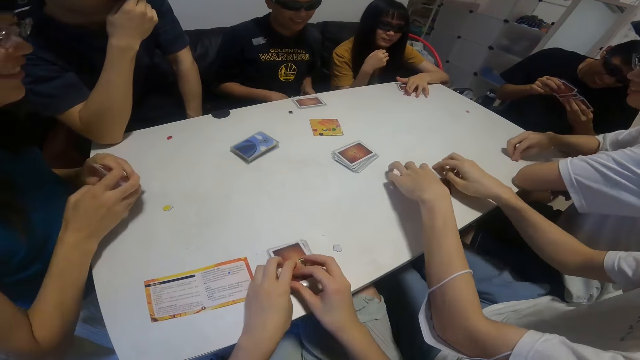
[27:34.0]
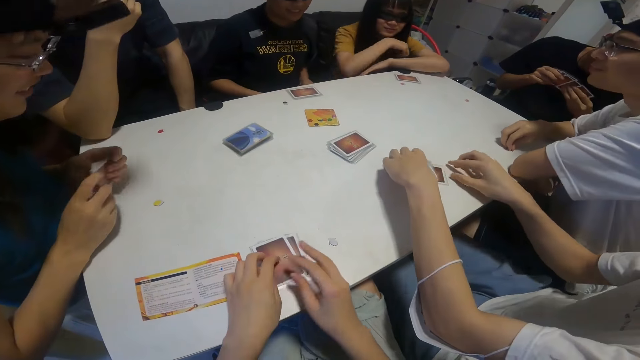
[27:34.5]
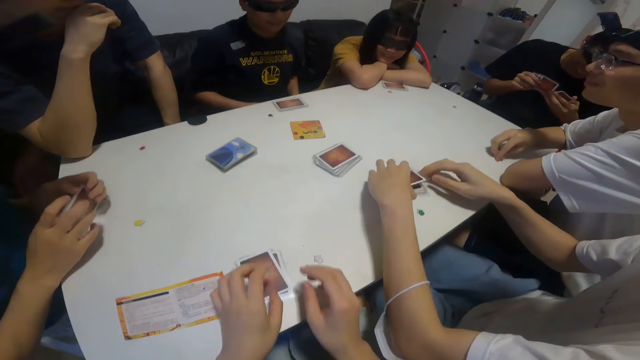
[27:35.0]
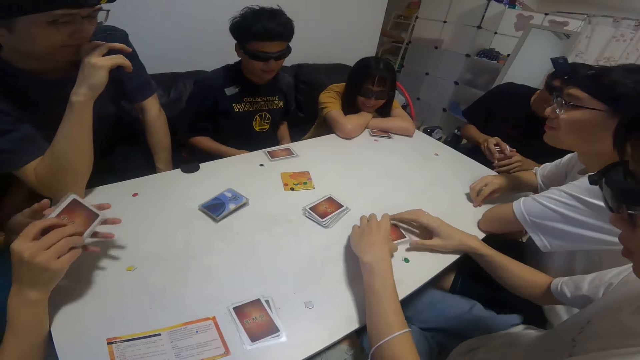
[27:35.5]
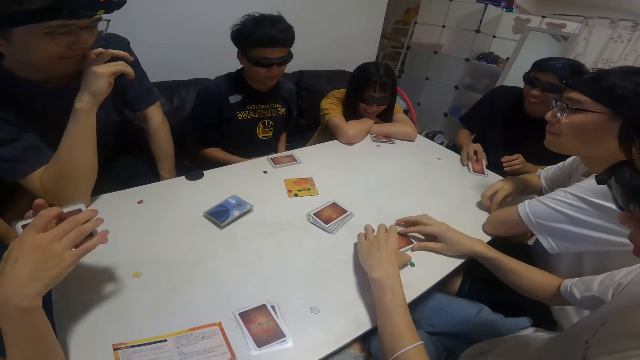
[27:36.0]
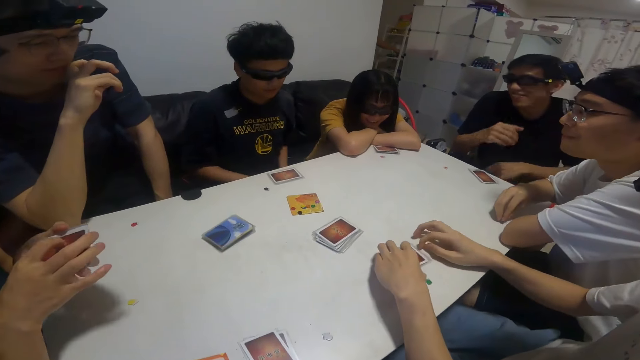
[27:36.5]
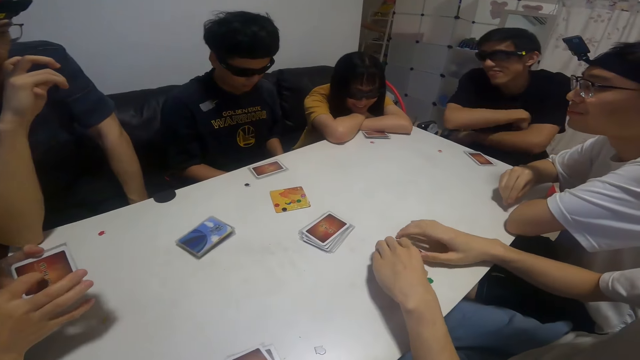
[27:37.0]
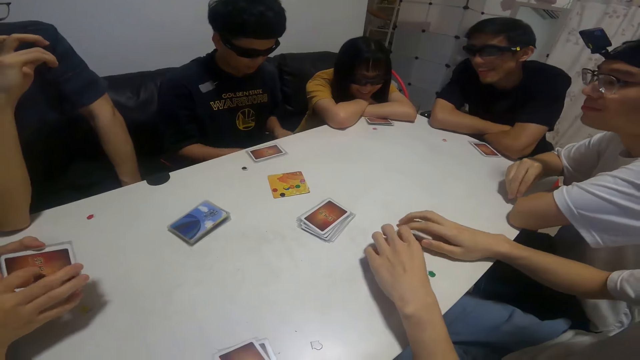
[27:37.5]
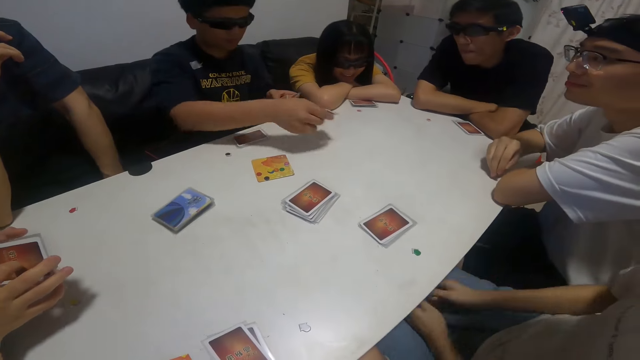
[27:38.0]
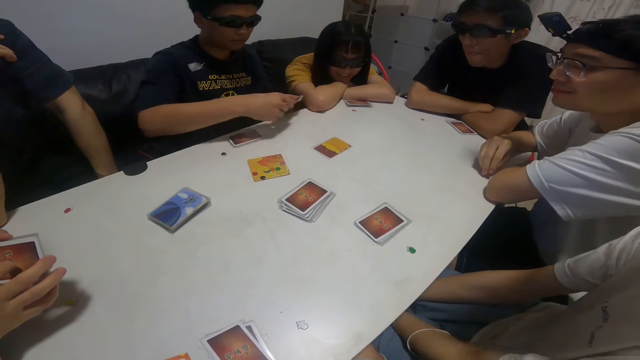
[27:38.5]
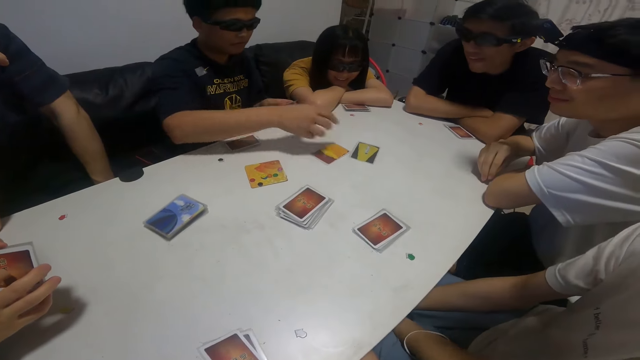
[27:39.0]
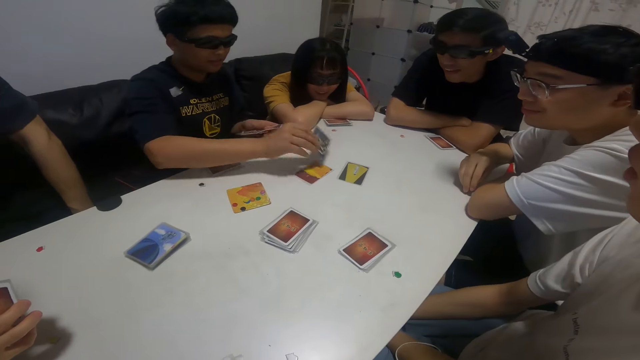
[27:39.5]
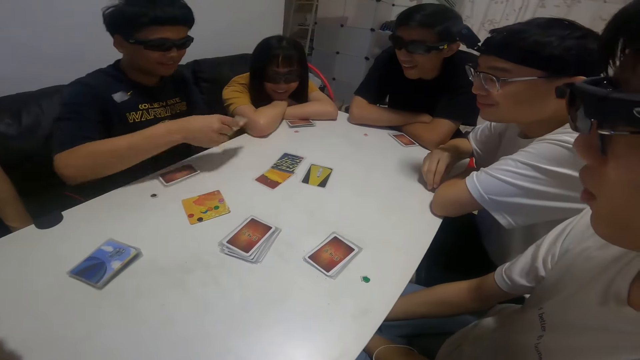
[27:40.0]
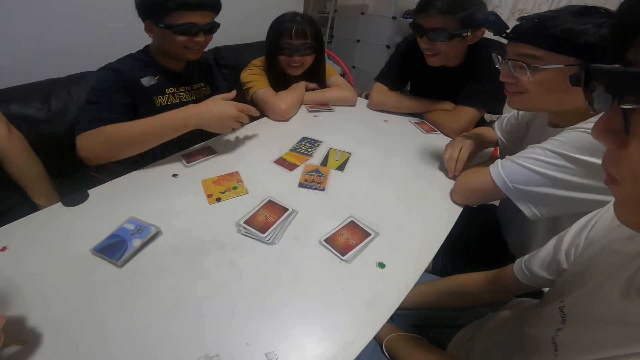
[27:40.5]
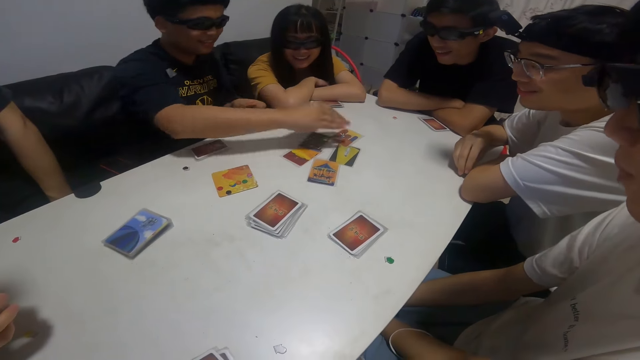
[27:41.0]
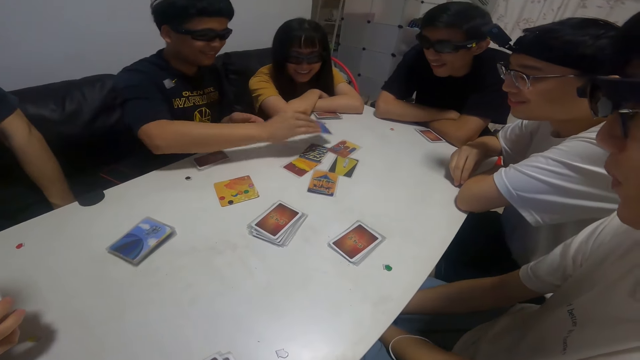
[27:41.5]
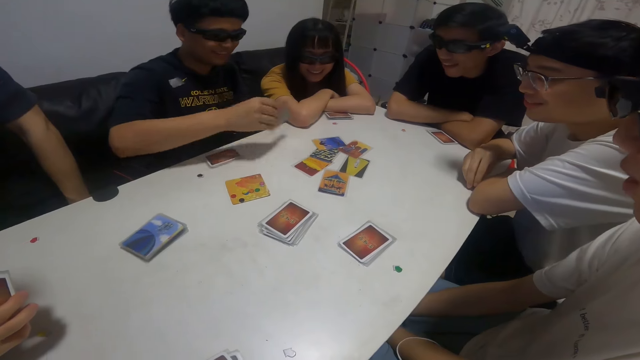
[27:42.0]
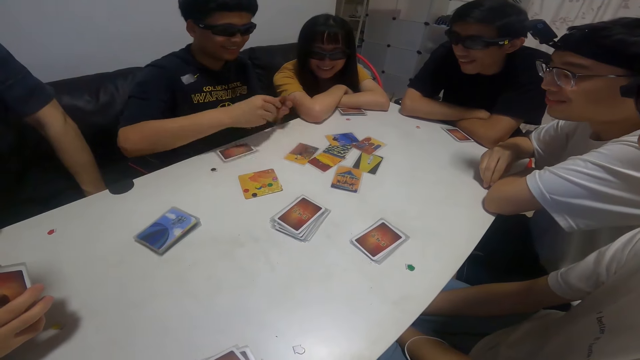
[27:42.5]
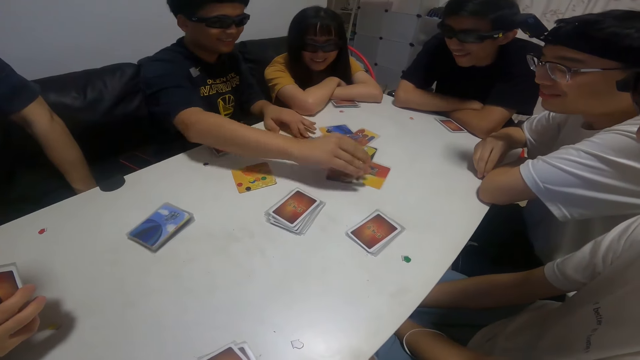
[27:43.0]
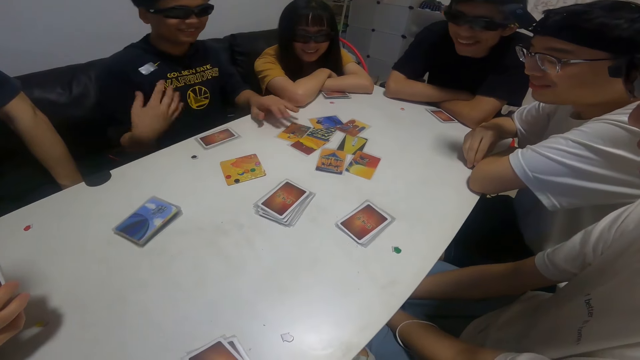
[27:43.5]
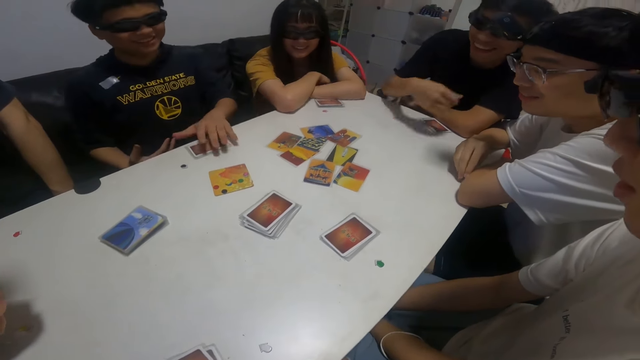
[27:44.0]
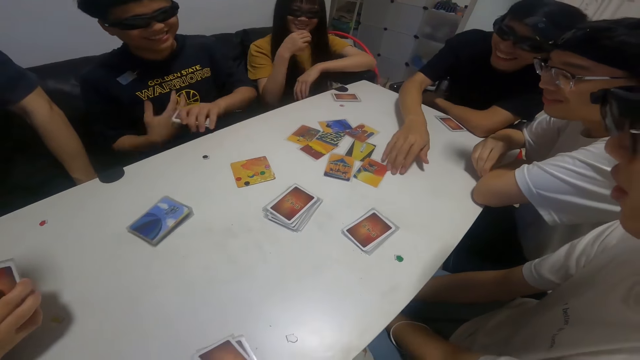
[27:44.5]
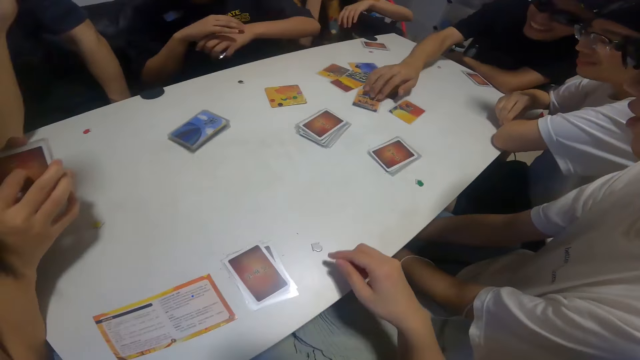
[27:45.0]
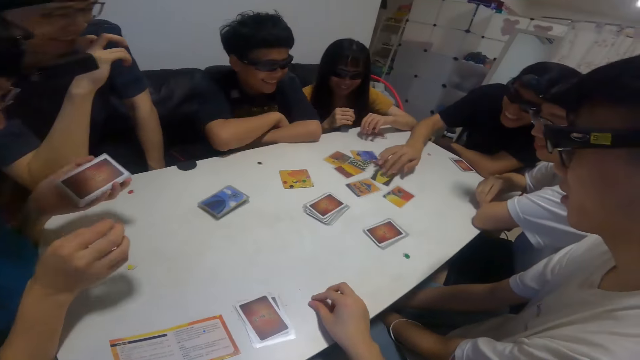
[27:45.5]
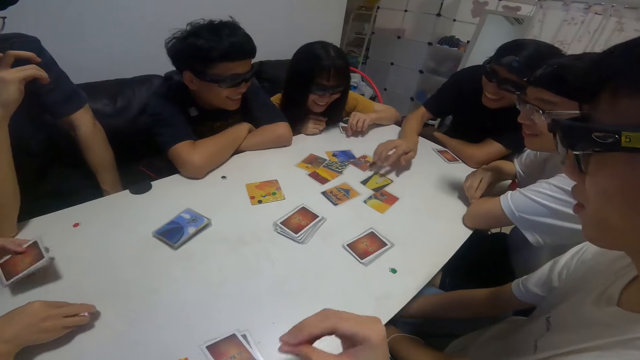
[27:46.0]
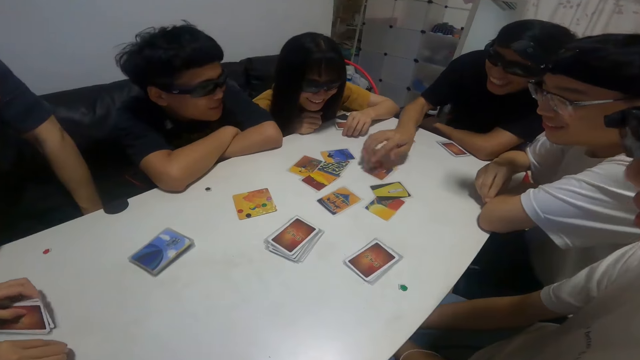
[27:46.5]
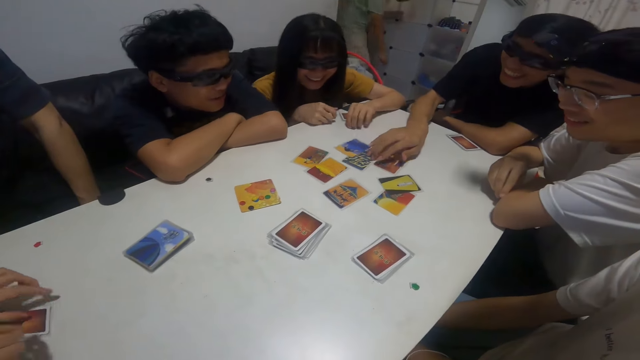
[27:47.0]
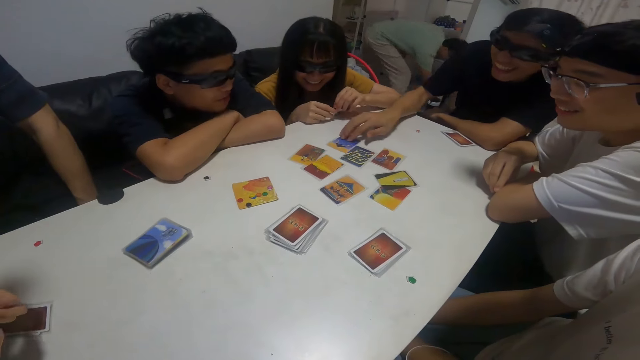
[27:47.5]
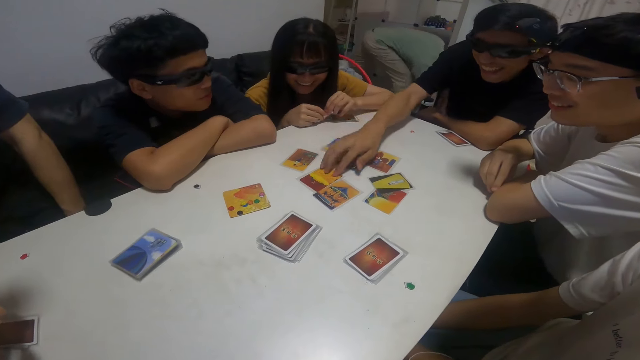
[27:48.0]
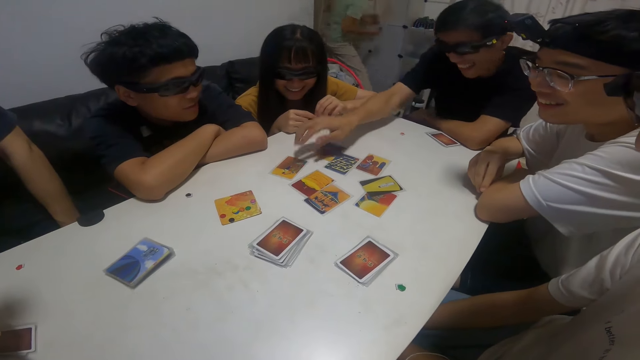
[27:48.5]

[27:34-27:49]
A girl places cards in her left hand on the table. The camera wearer places the cards in her hands on the table. A man touches the cards. A boy places cards in his right hand on the table. Another boy places cards in his hands on the table. Another boy places cards in his right hand on the table. The first boy touches the cards on the table with his right hand.

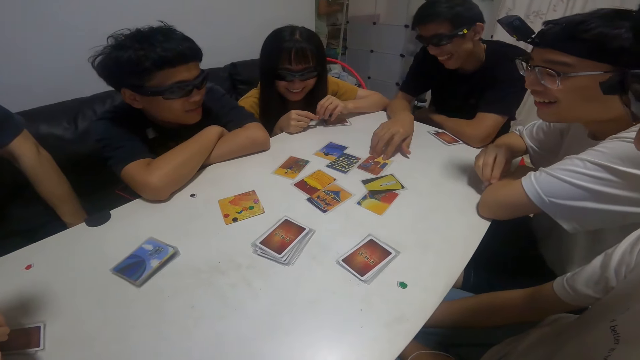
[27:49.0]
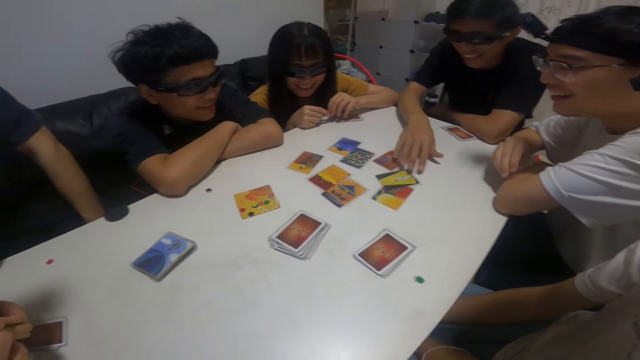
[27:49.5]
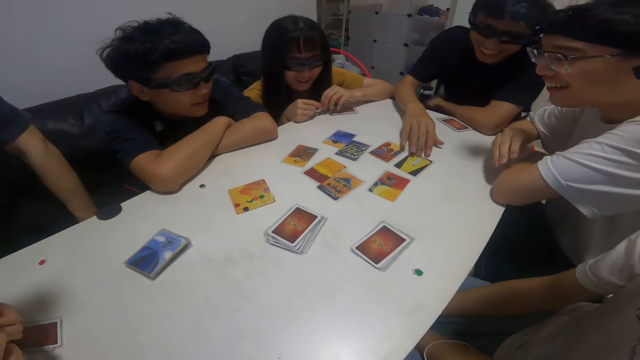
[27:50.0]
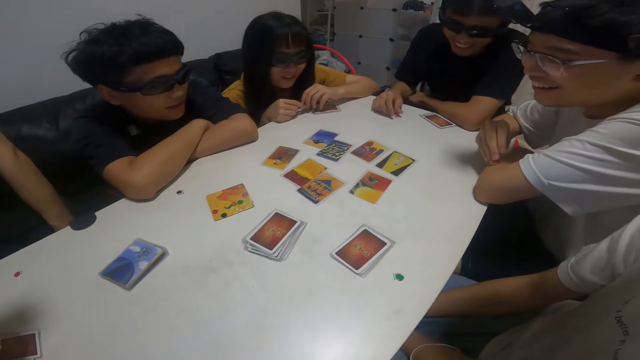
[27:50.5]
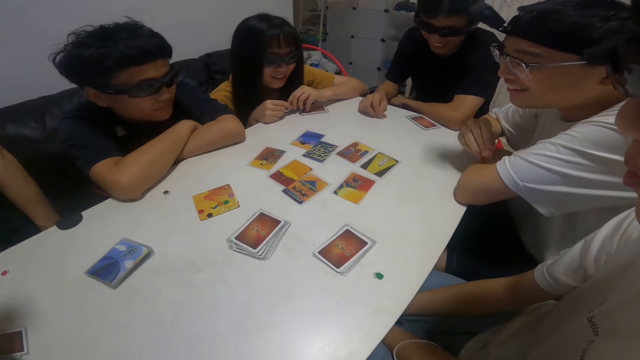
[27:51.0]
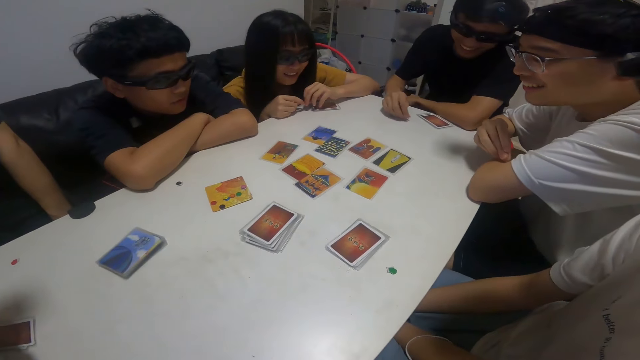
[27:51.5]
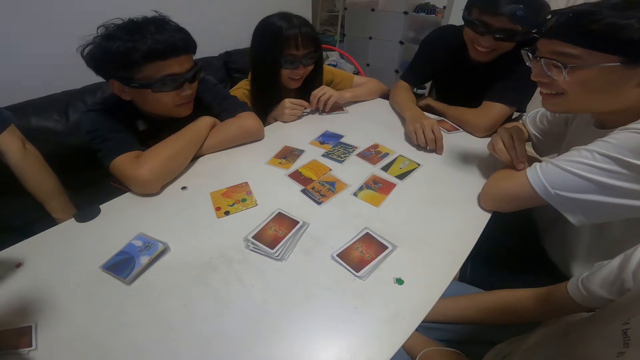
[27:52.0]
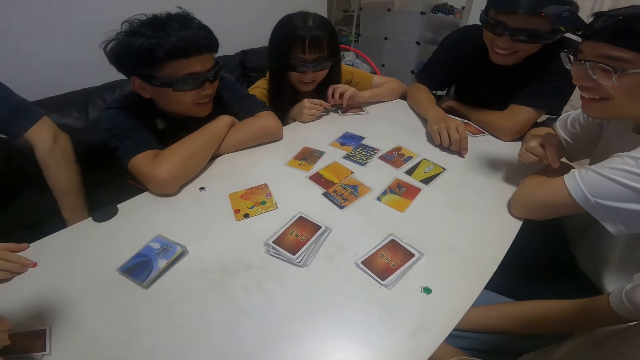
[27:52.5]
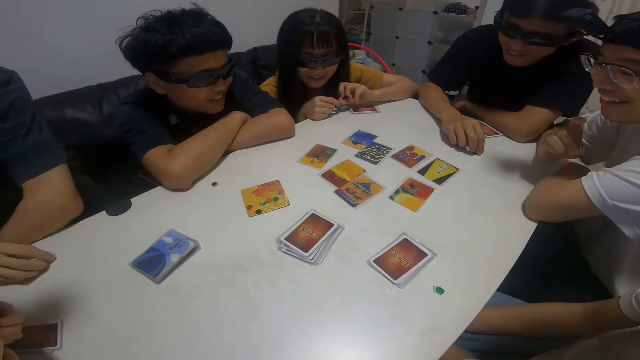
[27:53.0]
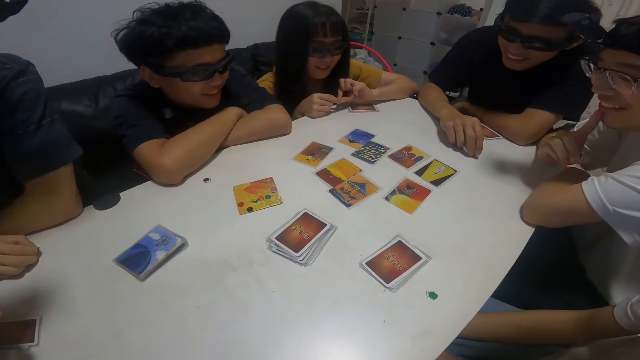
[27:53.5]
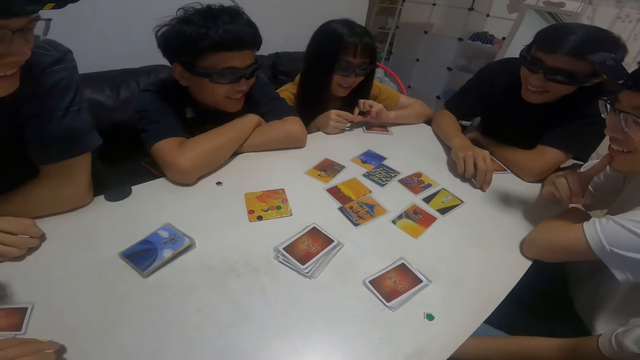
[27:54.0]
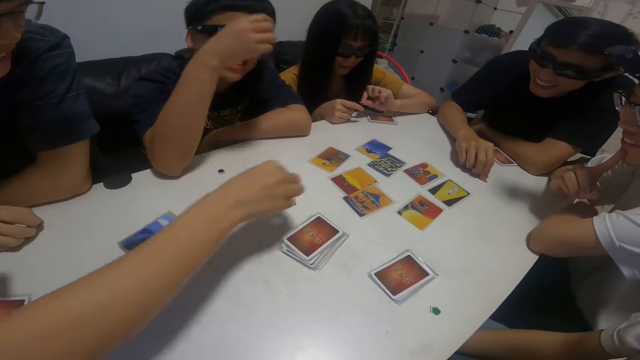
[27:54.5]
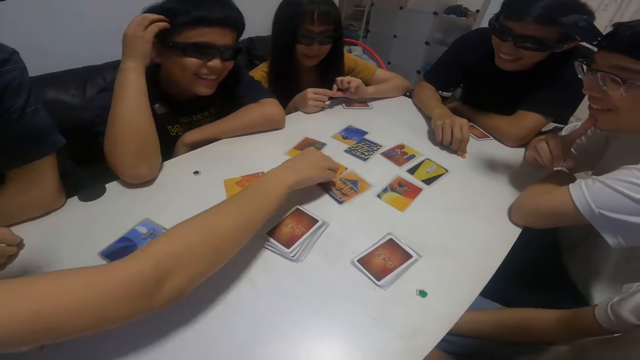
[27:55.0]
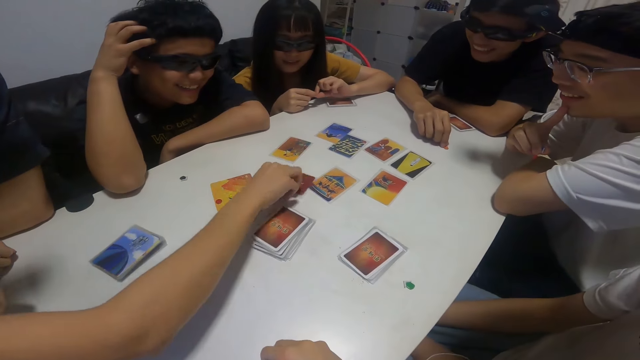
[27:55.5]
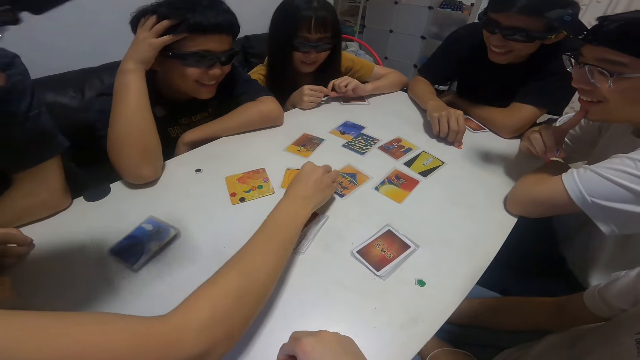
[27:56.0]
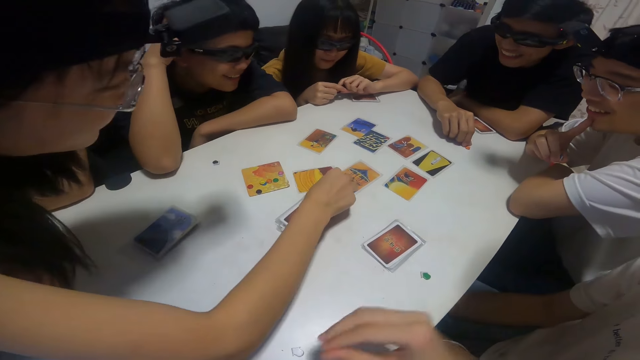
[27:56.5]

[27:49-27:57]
A girl touches cards on the table with her right hand.
